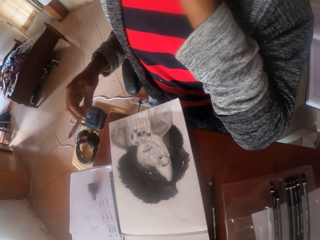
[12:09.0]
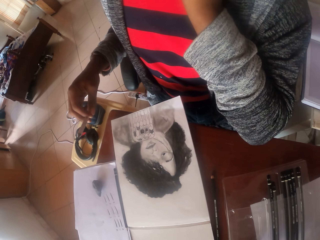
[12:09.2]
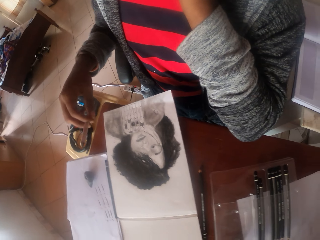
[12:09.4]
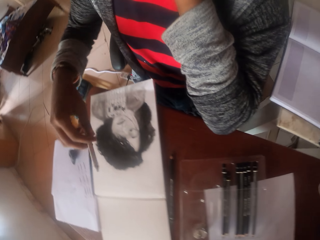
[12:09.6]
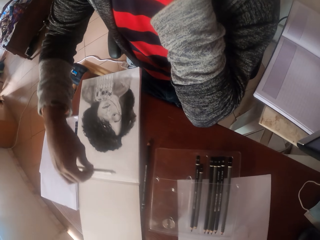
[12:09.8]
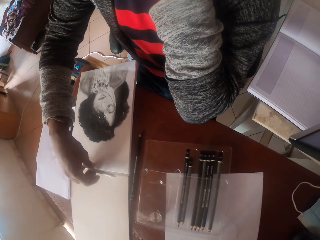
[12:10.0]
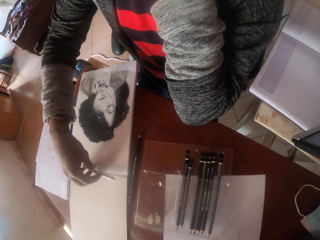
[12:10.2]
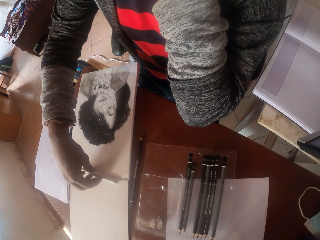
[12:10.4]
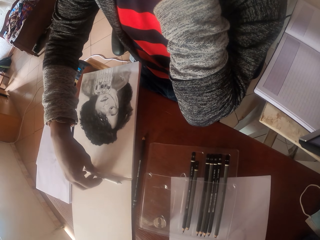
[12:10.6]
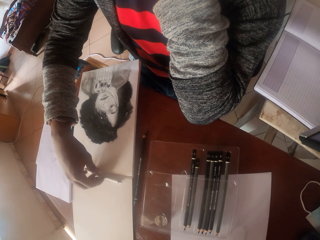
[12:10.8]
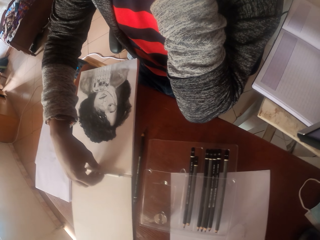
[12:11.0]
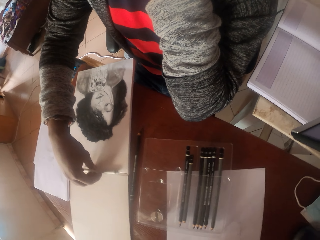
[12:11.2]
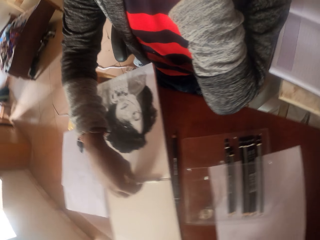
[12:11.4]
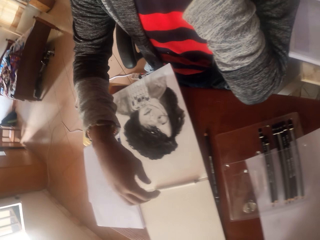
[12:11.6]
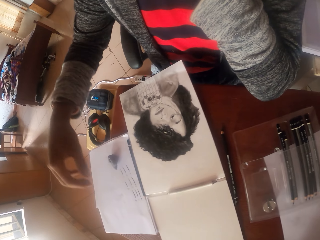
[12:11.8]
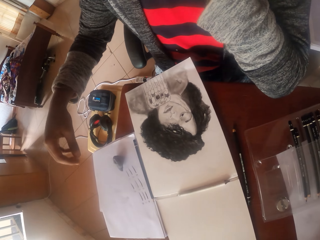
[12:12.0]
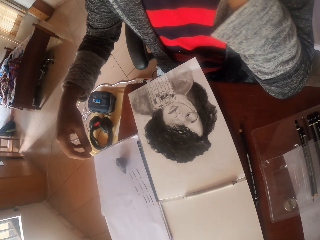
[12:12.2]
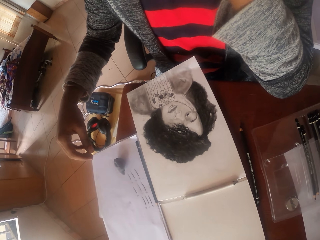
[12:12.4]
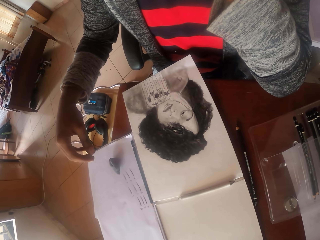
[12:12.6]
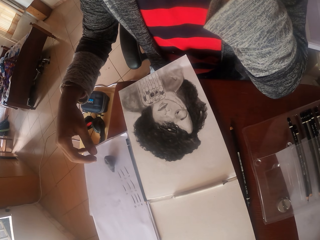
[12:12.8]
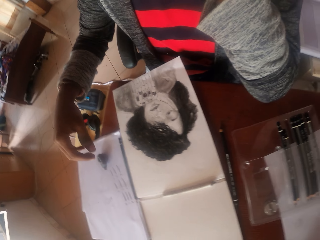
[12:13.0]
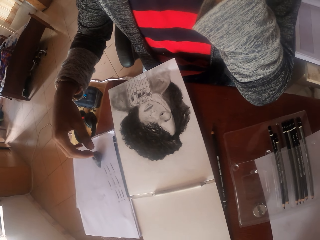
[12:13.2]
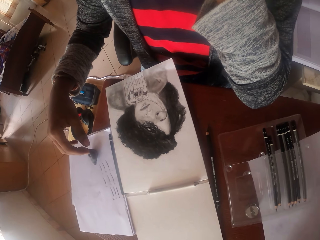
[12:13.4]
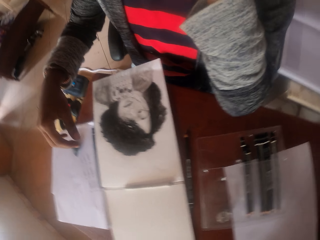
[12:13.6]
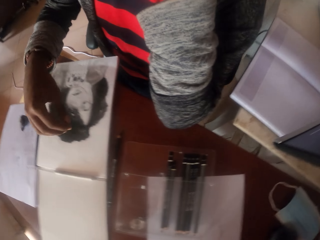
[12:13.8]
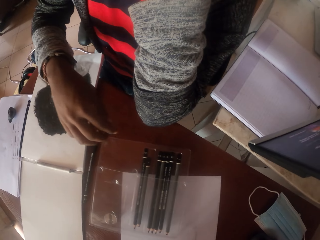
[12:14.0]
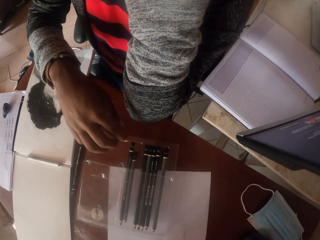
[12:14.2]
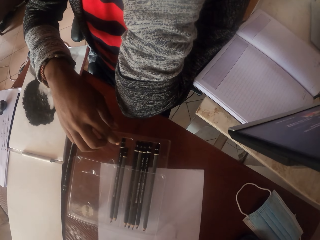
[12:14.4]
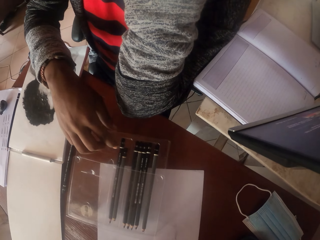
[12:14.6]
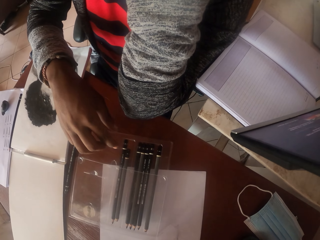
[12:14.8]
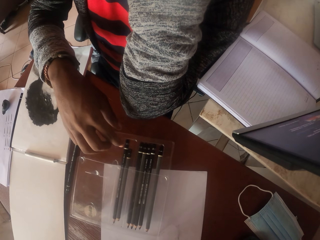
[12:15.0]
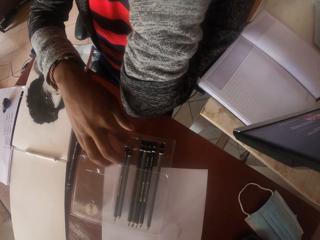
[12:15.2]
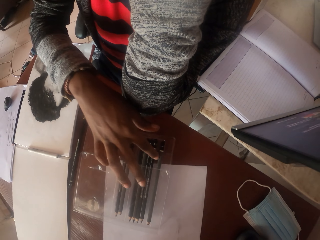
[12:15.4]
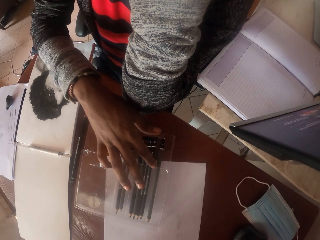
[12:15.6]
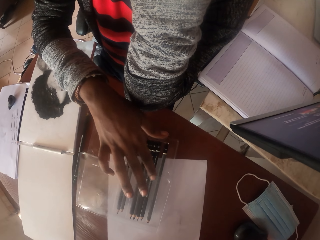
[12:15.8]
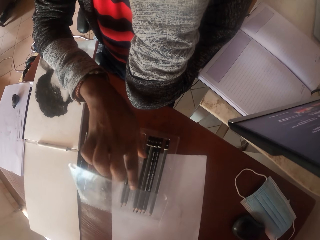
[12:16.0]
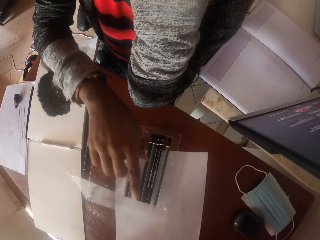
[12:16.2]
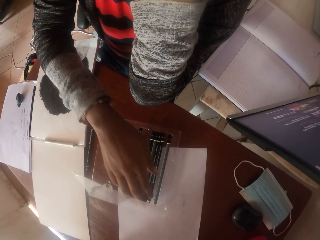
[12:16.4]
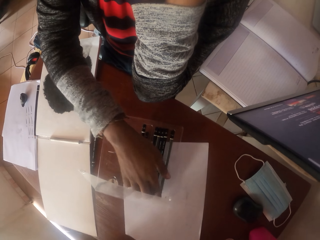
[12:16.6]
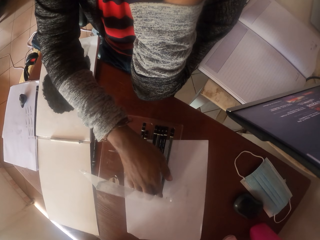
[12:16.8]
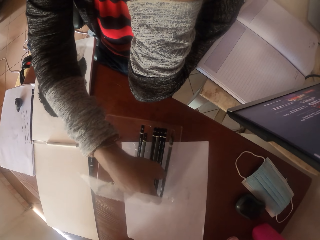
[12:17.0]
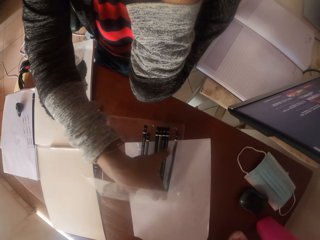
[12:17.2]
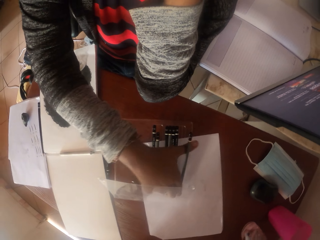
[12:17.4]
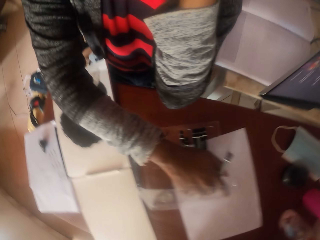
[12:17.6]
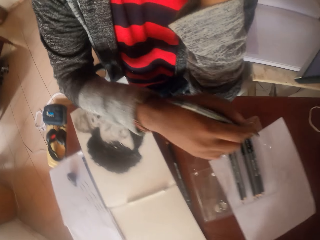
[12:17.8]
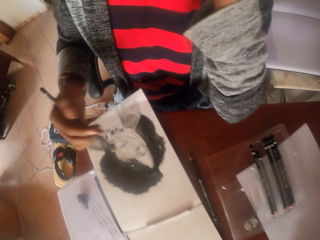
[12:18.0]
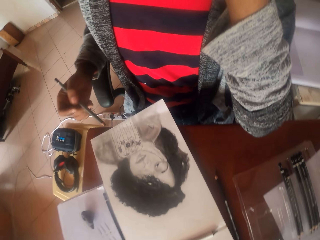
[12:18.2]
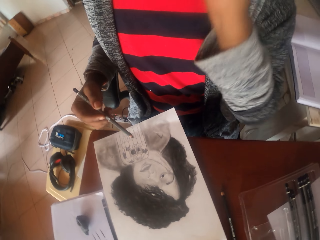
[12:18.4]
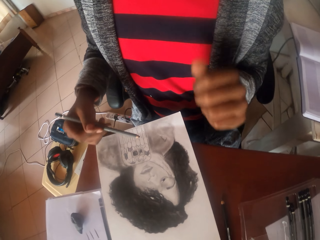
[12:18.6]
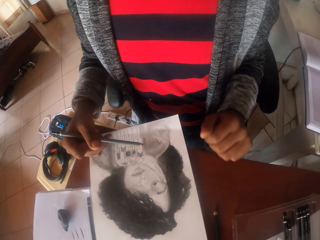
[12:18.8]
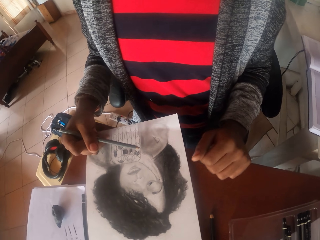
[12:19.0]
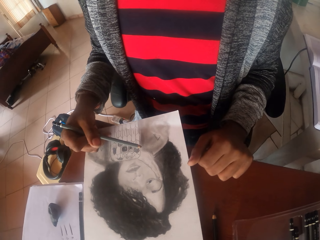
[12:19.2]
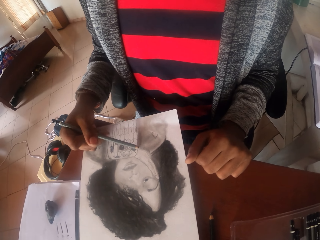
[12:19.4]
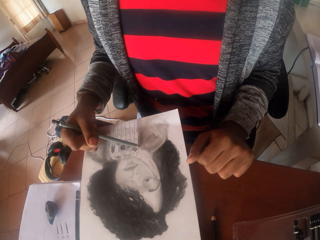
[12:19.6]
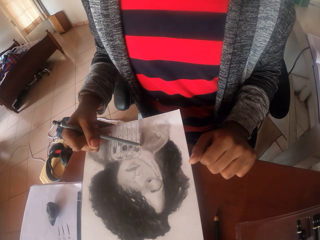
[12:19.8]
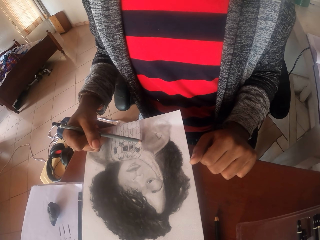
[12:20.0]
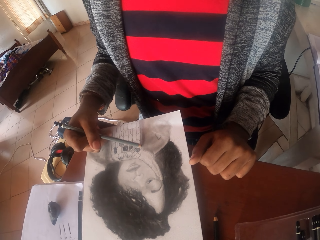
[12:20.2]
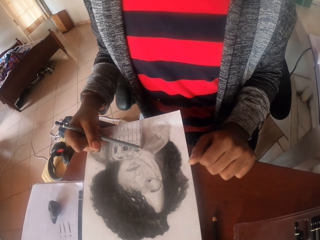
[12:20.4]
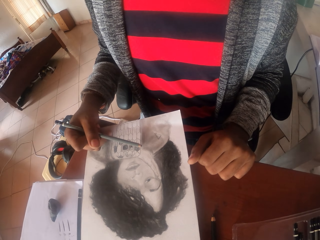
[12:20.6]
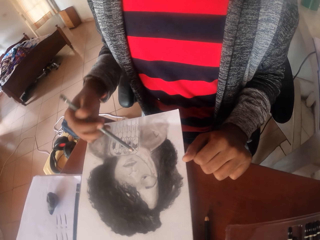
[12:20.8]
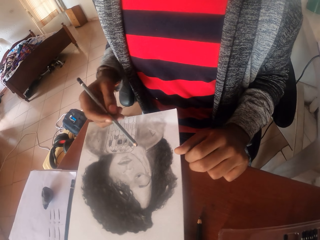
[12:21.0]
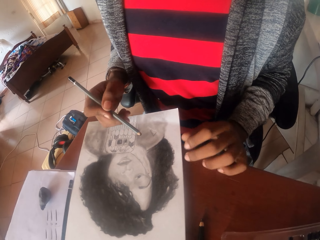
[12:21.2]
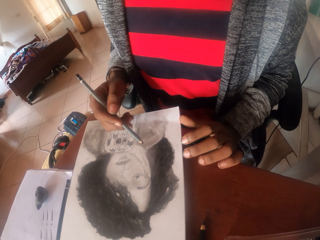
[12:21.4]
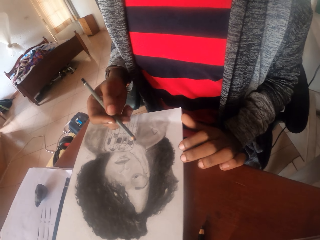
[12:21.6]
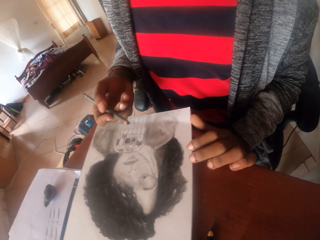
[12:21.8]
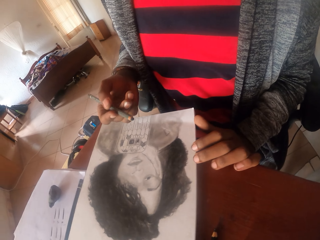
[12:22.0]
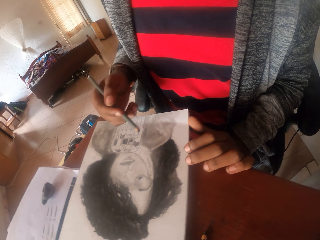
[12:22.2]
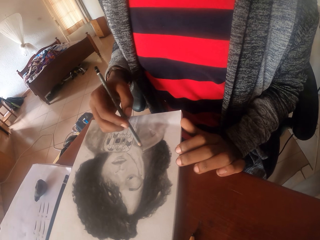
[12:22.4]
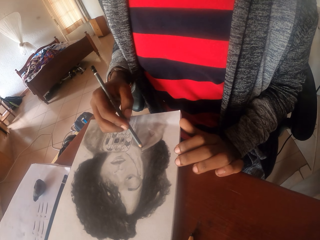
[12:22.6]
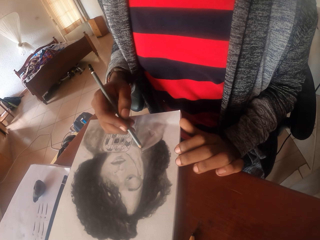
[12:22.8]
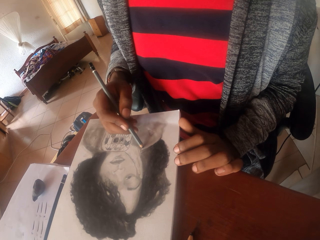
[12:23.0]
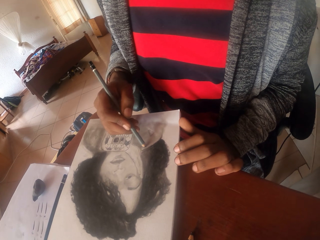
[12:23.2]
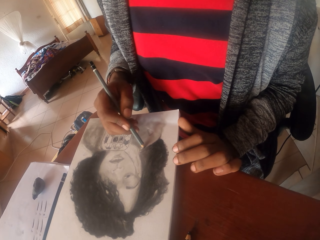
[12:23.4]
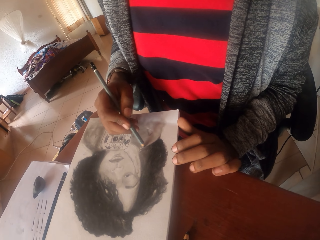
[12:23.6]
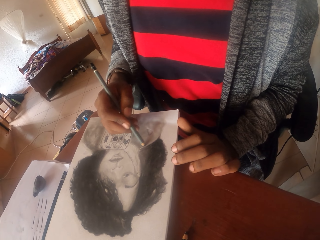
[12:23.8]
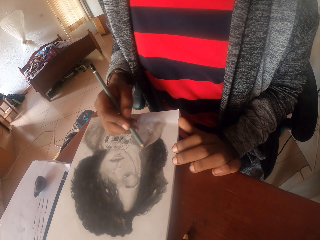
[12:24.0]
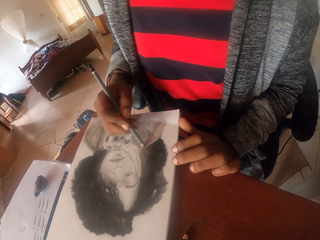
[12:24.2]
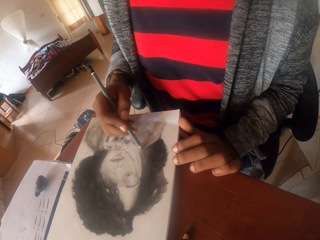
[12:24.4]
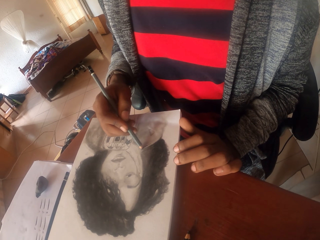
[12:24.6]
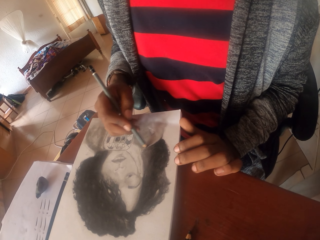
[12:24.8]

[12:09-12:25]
The camera wearer puts a coloring pen on a paper. They look around. They open a pencil case. They pick a pencil. They shade with the pencil. They draw on the paper with the pencil.

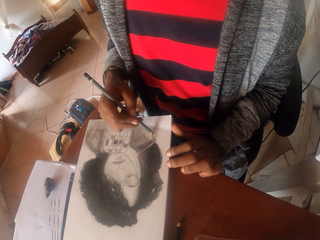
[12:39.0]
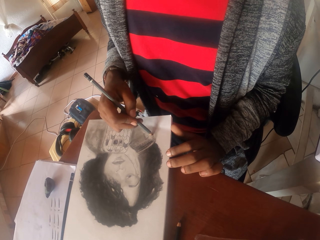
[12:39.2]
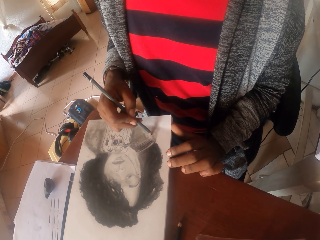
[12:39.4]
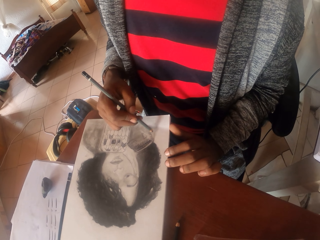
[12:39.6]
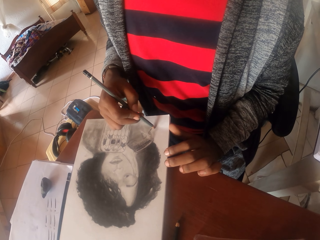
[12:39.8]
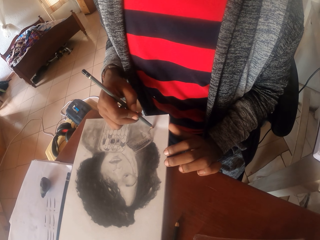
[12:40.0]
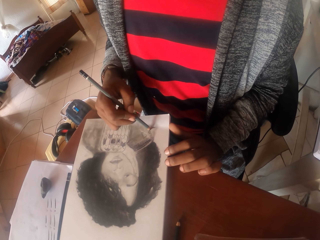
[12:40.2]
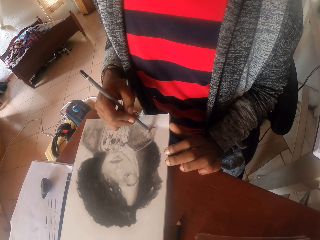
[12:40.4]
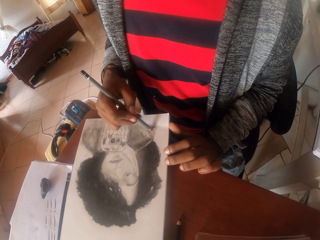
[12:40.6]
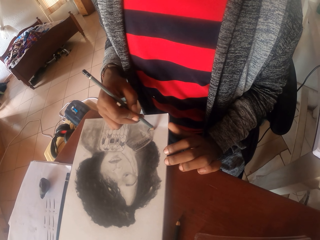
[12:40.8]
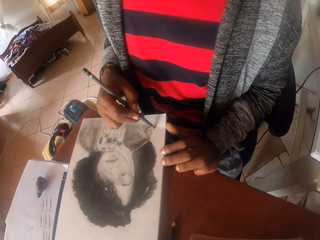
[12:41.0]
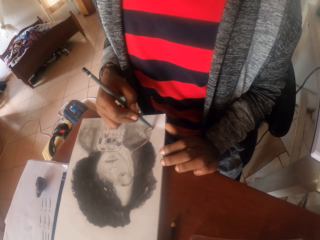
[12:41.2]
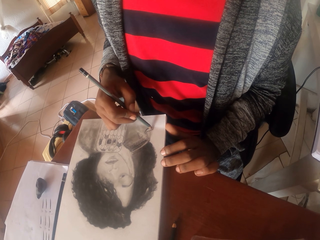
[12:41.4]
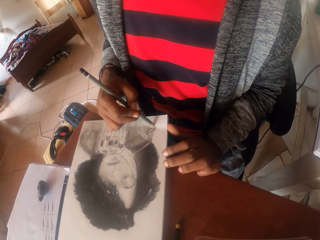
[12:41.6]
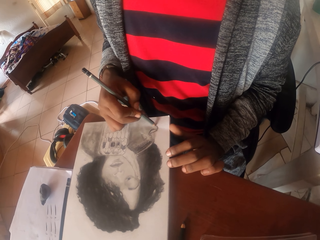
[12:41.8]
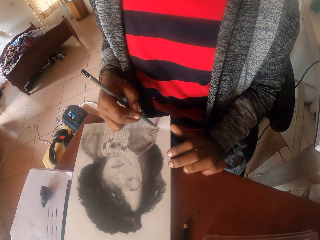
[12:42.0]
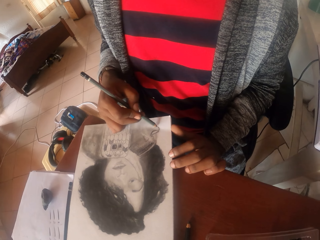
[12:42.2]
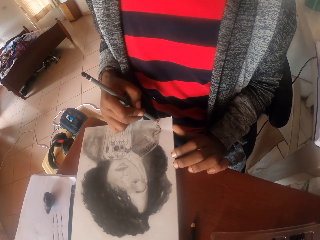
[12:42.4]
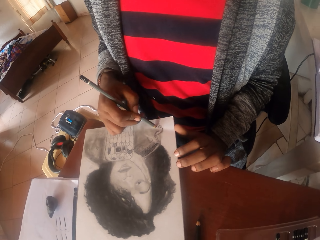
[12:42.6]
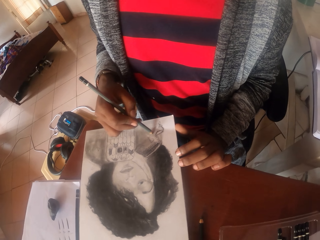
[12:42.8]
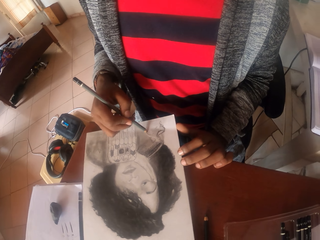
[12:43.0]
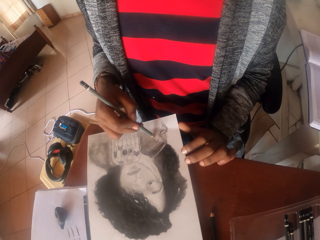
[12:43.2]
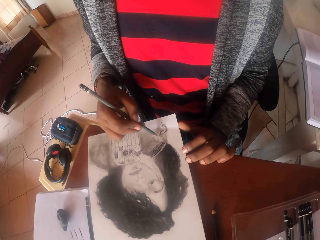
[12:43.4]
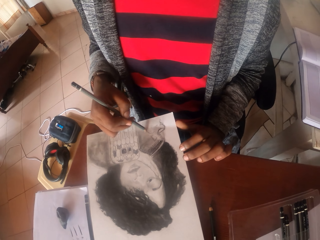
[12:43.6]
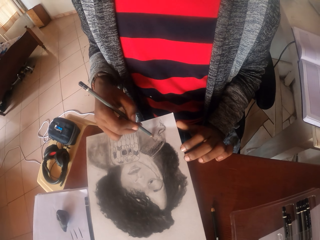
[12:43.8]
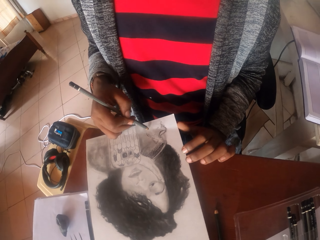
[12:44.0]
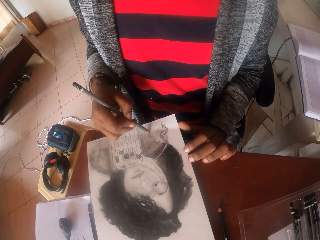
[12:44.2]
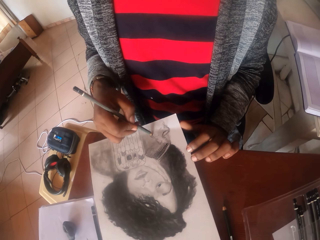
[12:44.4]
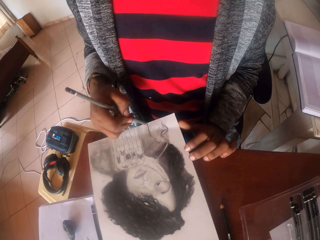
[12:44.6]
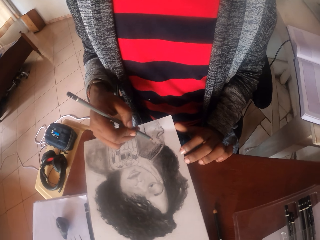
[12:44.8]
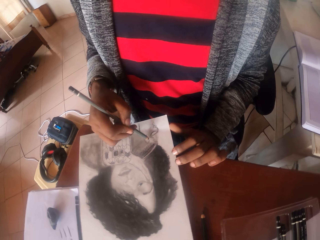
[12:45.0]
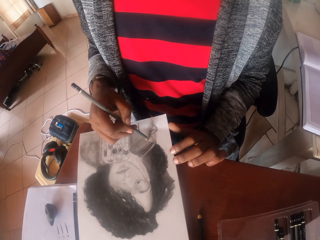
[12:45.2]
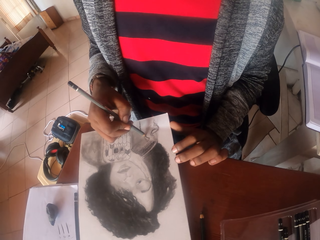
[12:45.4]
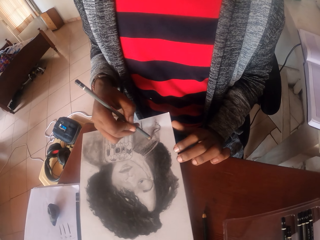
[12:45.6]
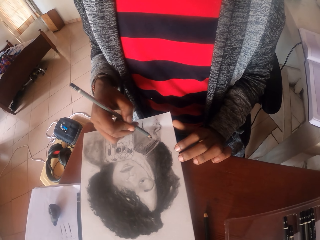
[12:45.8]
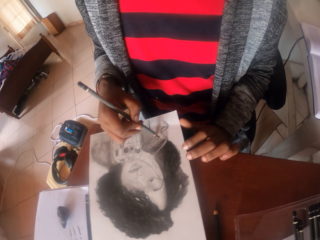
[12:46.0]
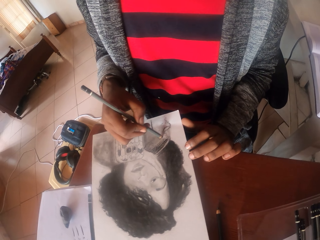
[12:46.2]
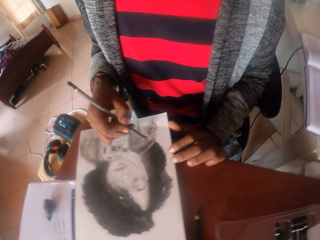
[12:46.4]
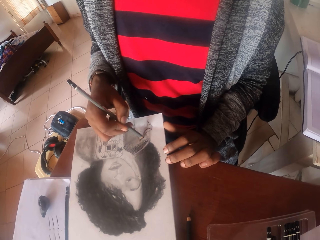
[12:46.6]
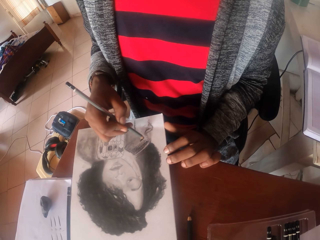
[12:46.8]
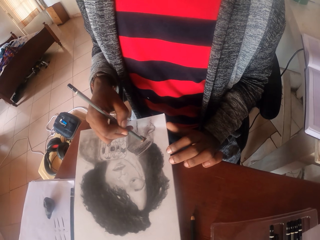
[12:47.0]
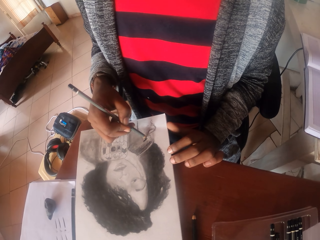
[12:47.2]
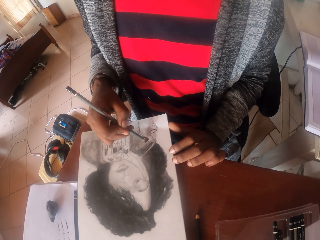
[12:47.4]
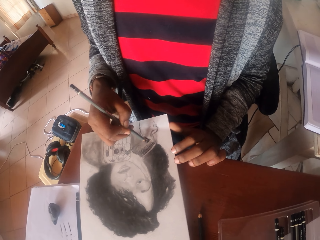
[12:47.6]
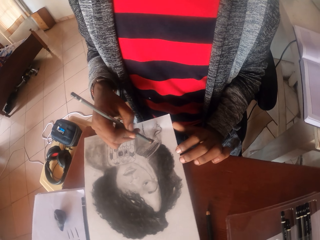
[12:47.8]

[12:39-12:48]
The camera wearer draws with a pencil.
